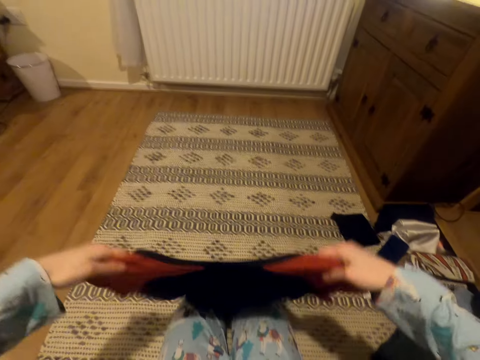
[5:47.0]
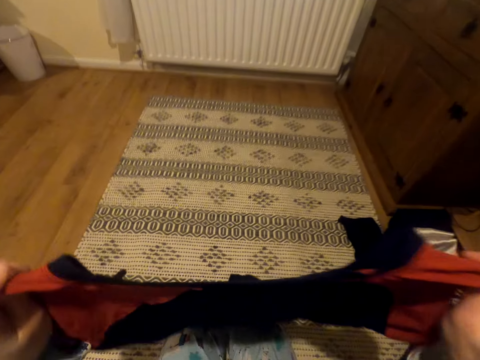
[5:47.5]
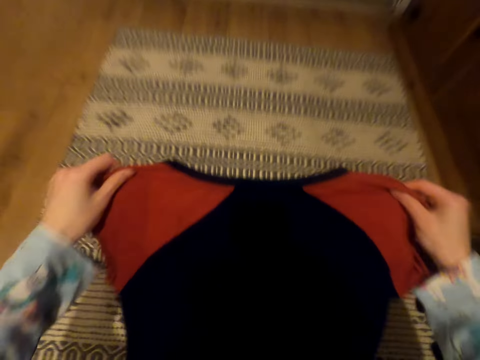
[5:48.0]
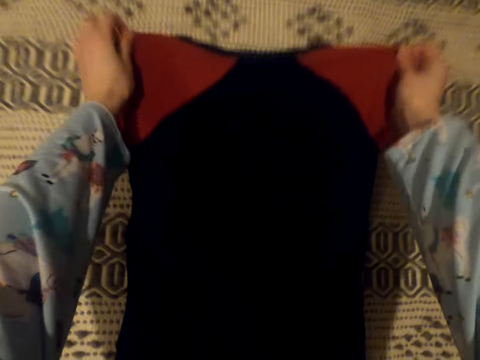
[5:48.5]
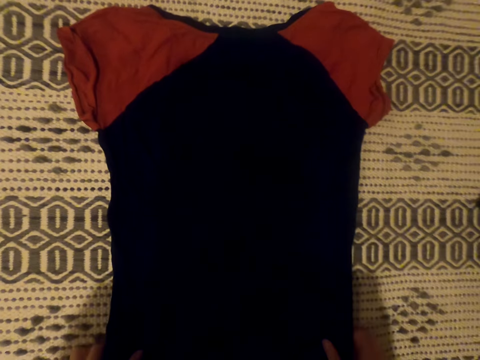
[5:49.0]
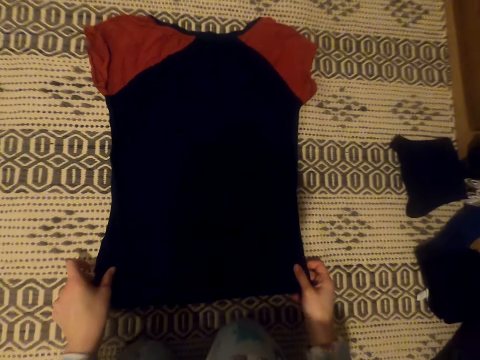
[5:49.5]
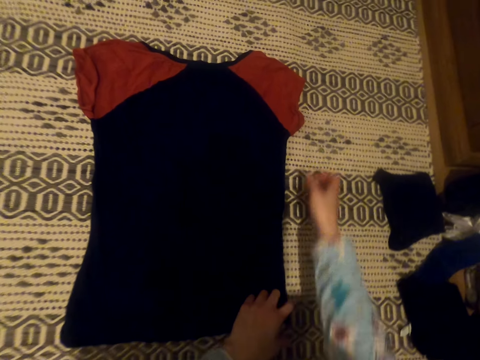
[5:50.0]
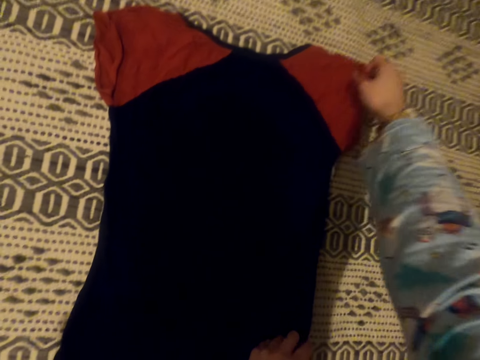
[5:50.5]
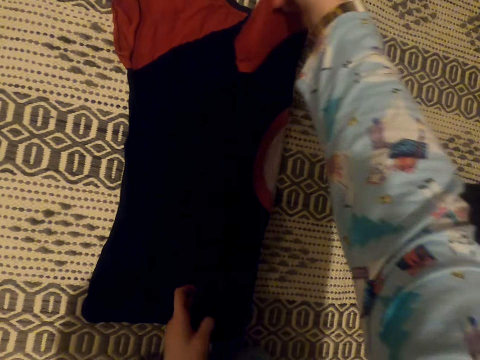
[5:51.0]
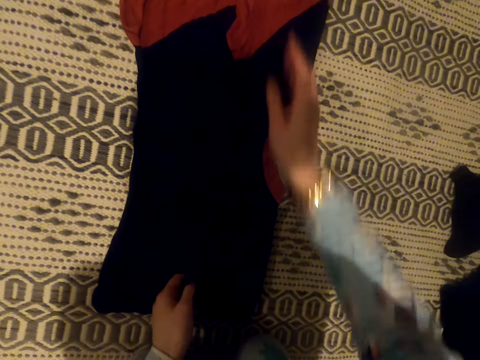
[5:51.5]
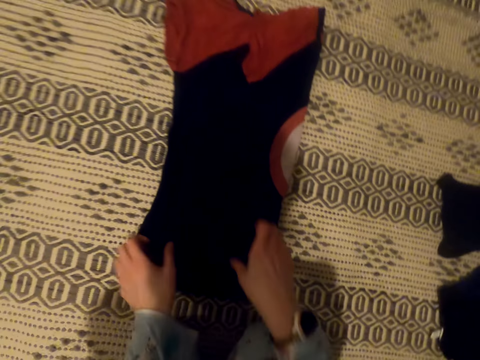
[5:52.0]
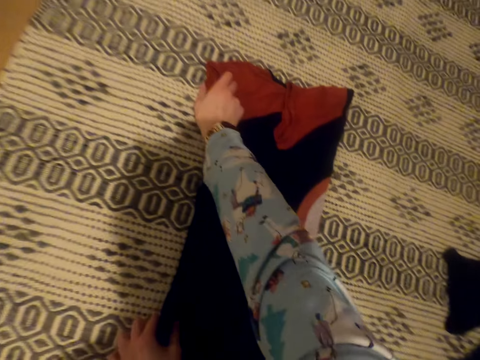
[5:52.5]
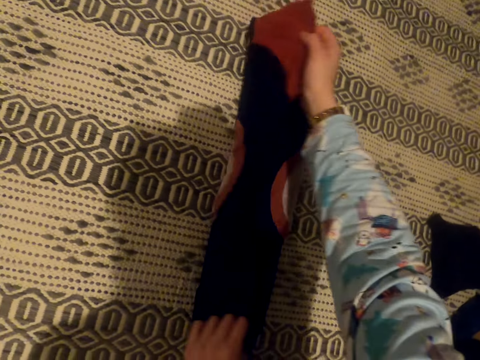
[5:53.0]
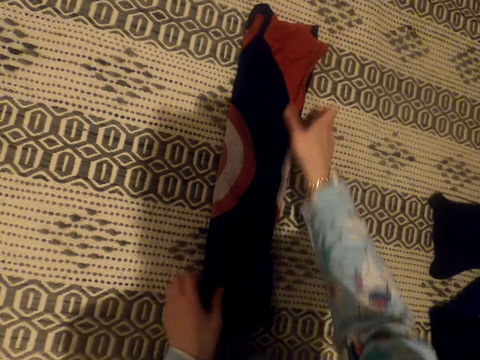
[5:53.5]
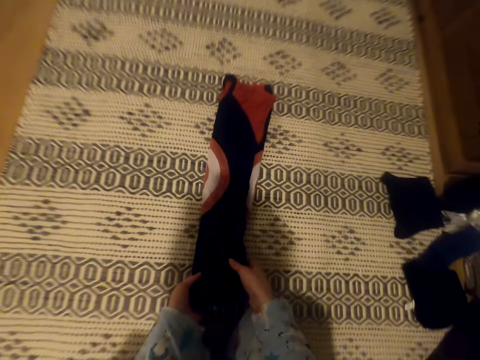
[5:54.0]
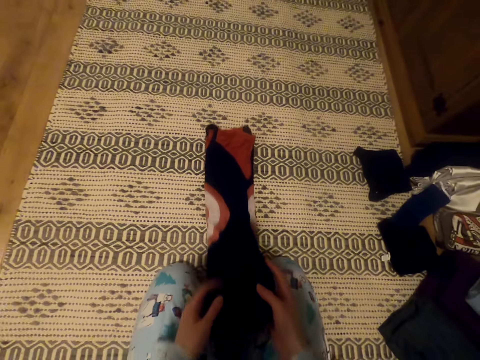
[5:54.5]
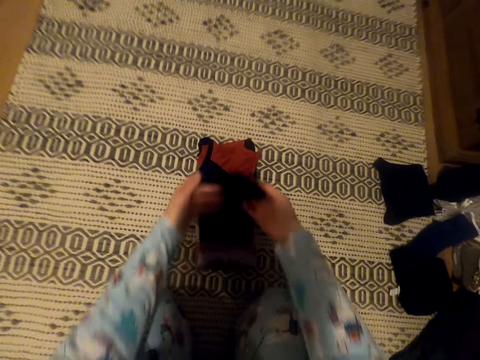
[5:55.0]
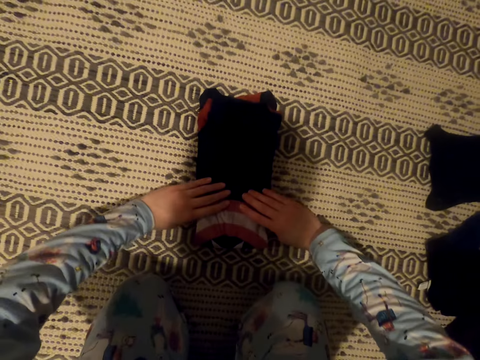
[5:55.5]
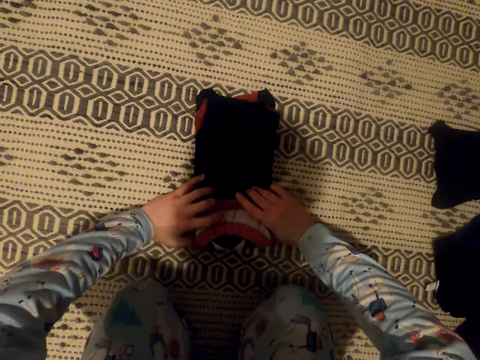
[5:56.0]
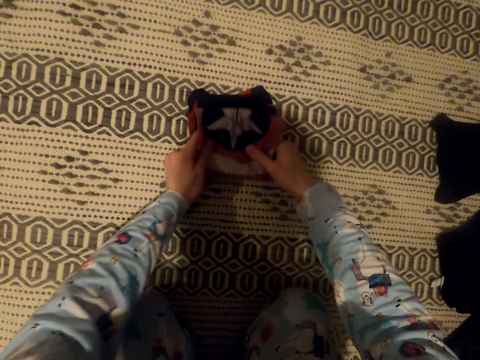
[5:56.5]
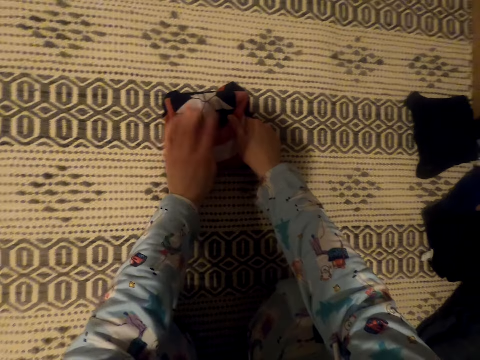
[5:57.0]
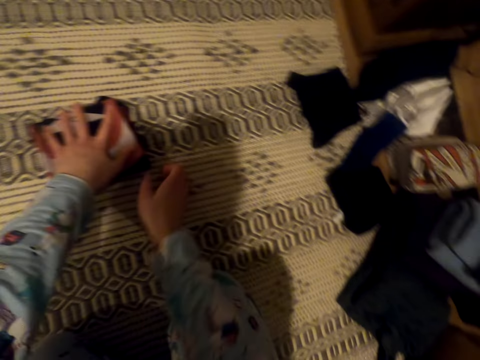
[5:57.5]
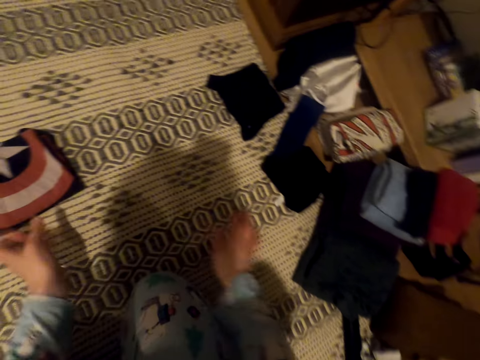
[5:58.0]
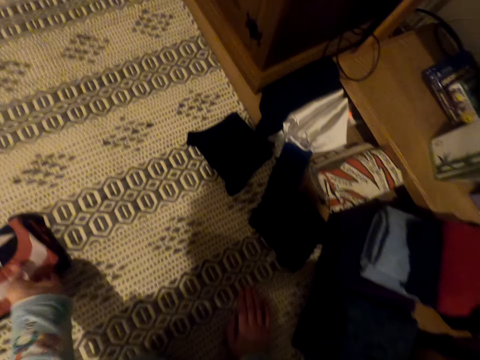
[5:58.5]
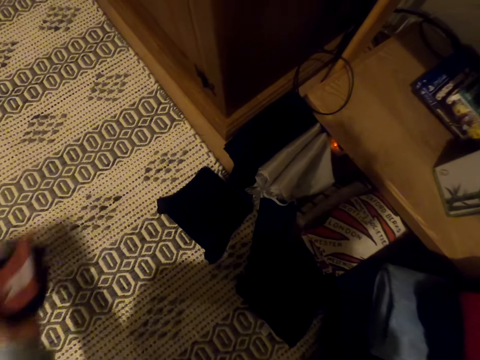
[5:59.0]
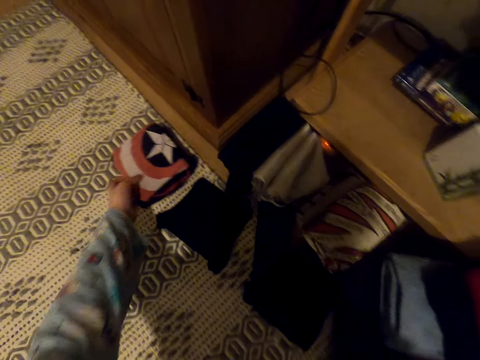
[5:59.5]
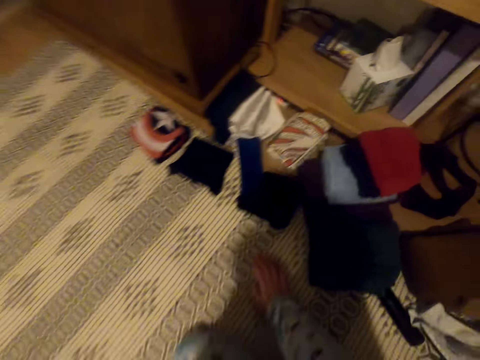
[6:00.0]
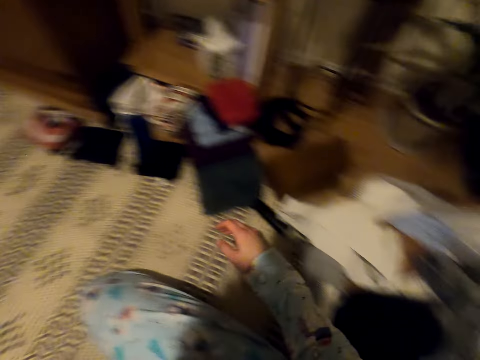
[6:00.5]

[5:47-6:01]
The camera wearer places the t-shirt on the carpet. She pulls the t-shirt towards herself. She folds the t-shirt. She moves the t-shirt towards the pile of clothes.

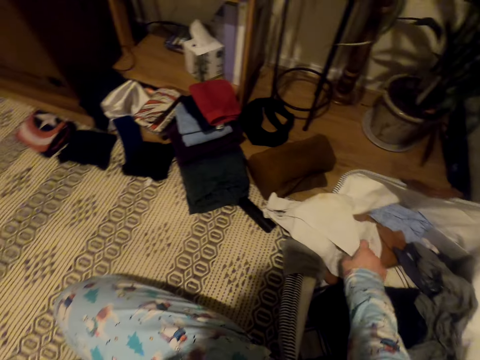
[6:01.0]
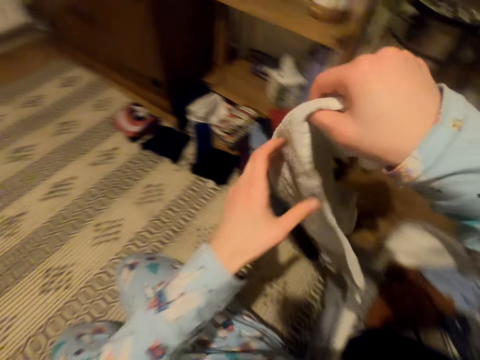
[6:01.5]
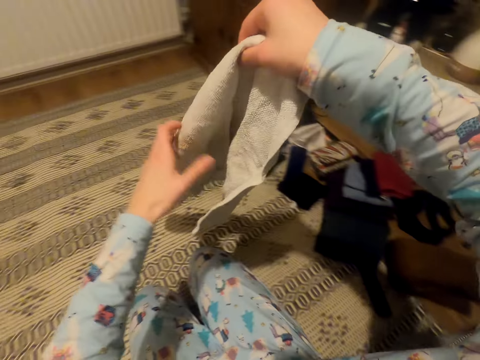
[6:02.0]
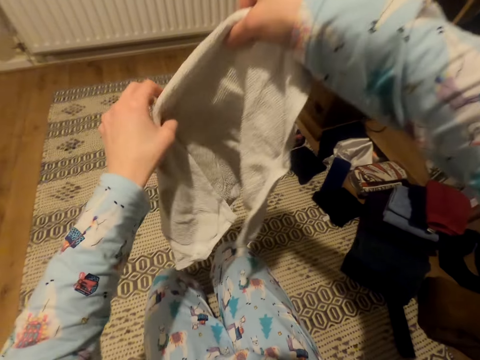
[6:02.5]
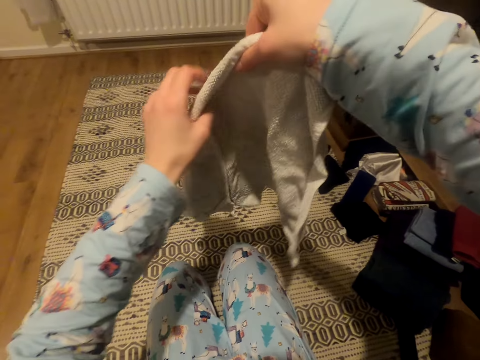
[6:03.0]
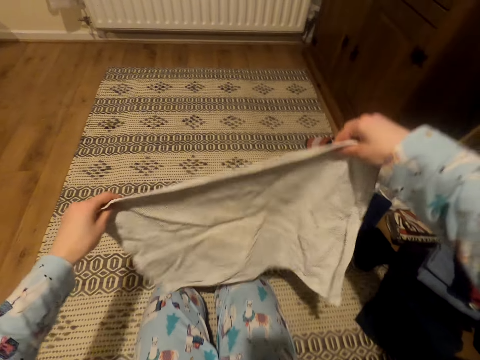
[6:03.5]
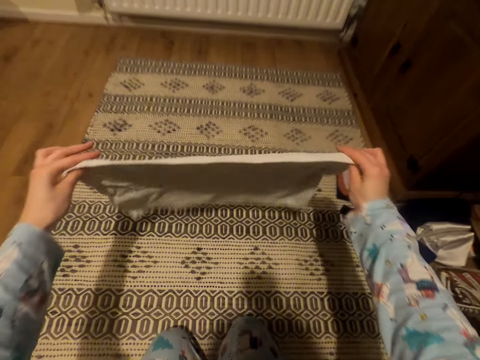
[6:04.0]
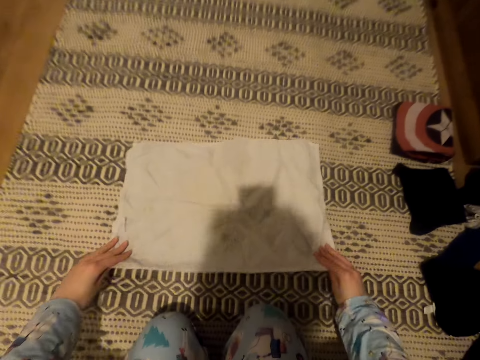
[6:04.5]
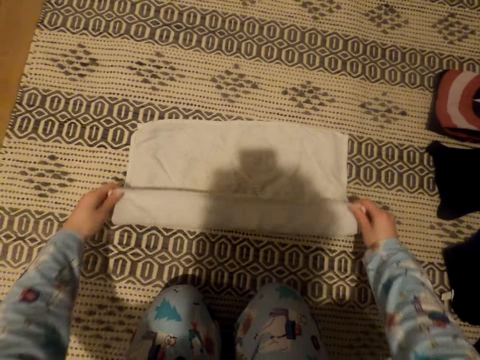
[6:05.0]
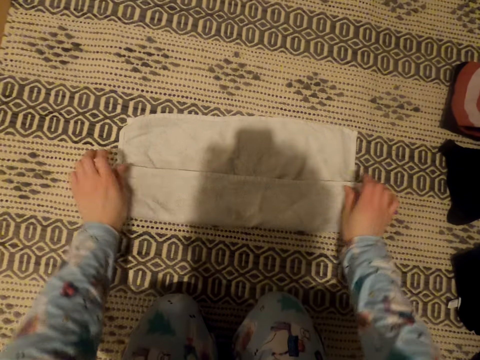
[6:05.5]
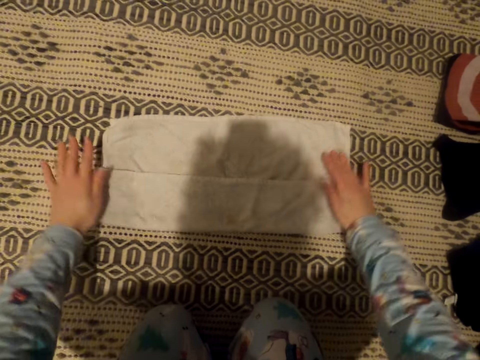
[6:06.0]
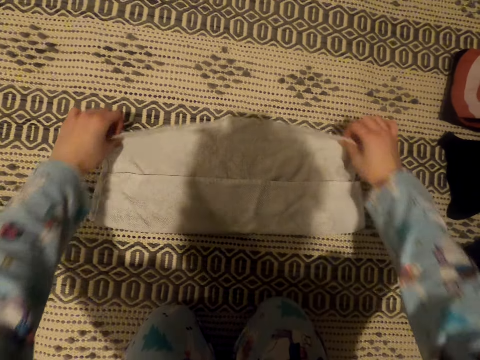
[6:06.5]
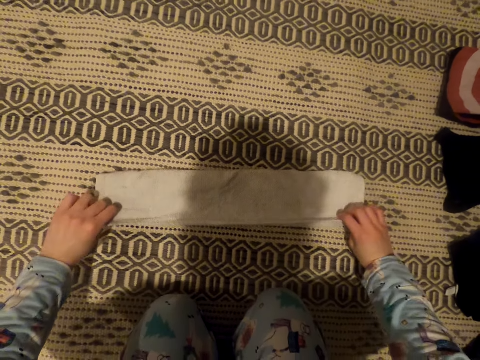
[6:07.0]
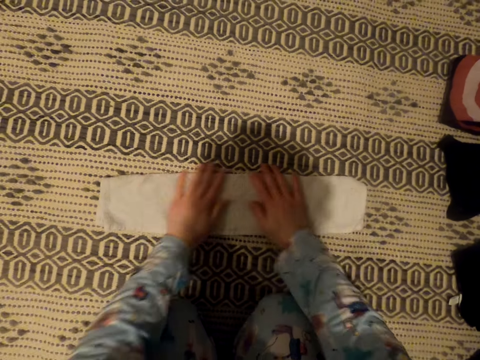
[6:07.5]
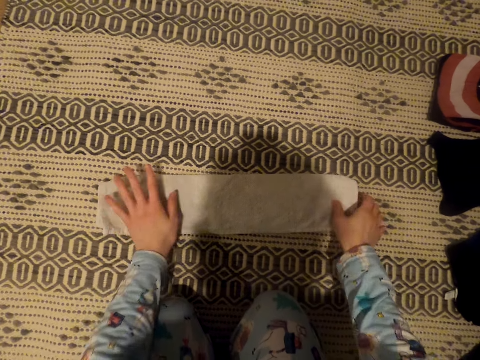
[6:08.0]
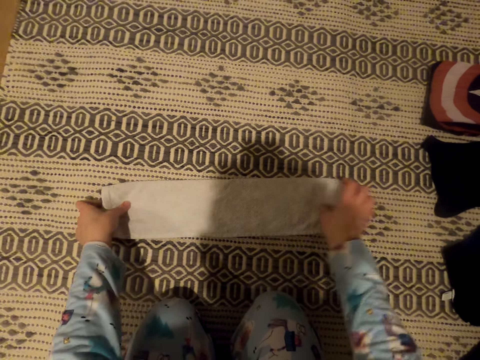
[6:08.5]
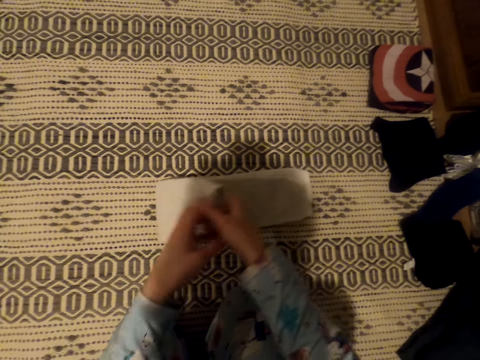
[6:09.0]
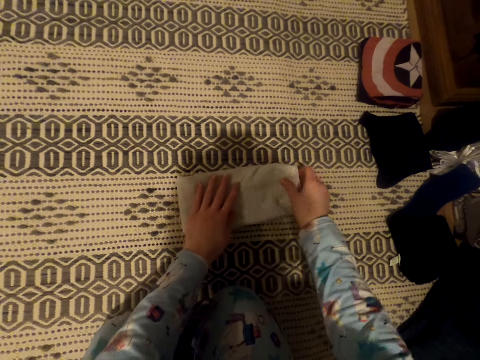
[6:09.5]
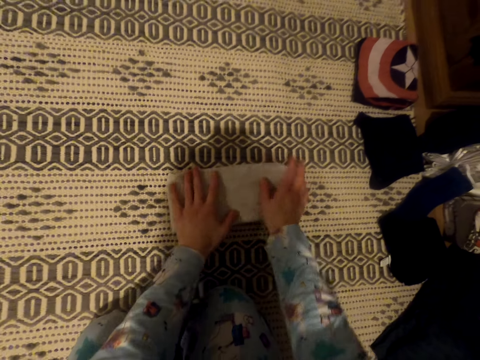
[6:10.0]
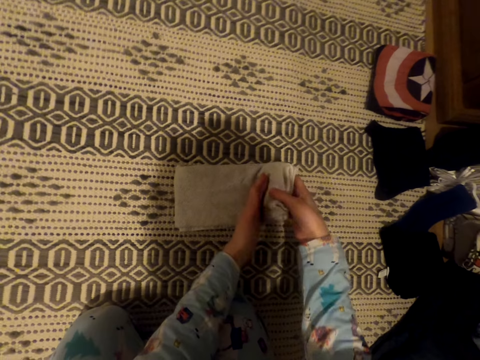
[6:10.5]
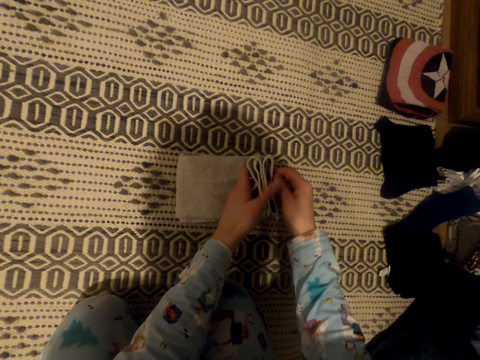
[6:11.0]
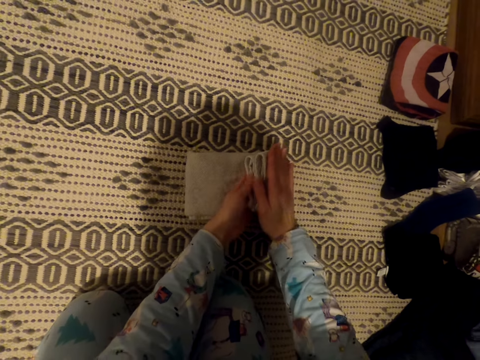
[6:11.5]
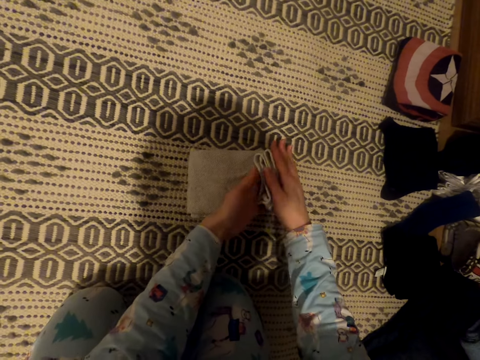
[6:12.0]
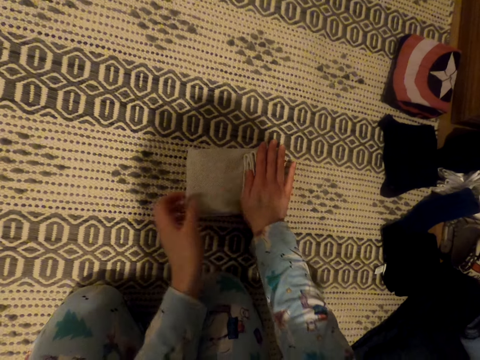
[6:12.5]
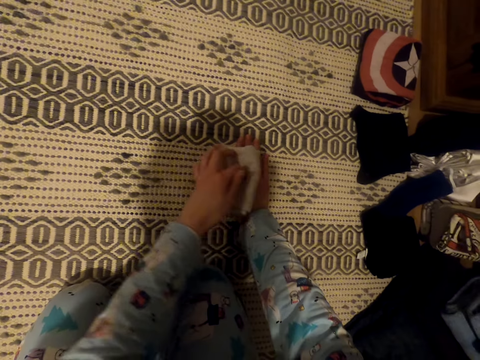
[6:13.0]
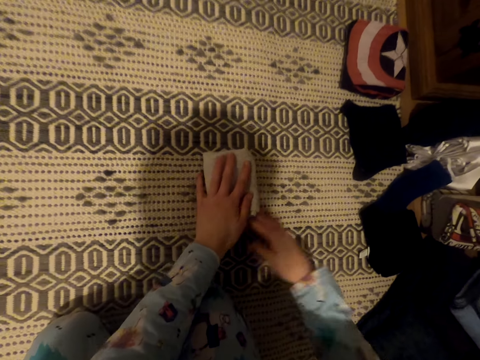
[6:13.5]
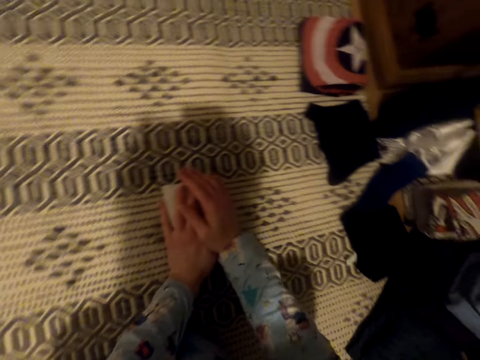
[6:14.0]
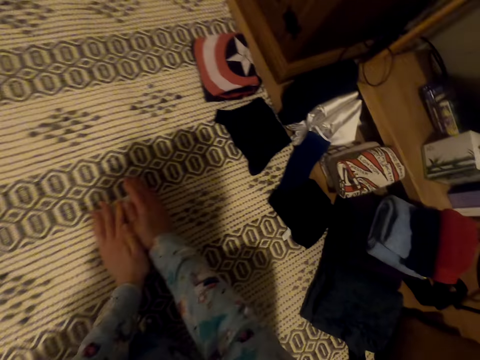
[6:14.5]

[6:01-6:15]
The camera wearer picks up the towel from the basket. They straighten the towel. They place the towel on the carpet. They fold the towel.
